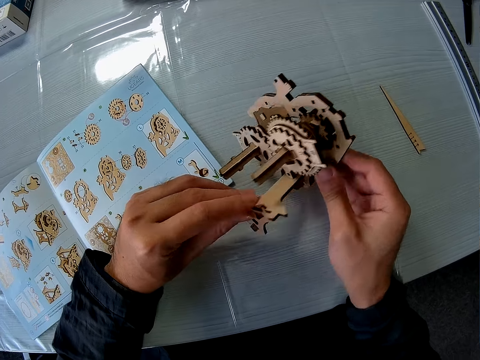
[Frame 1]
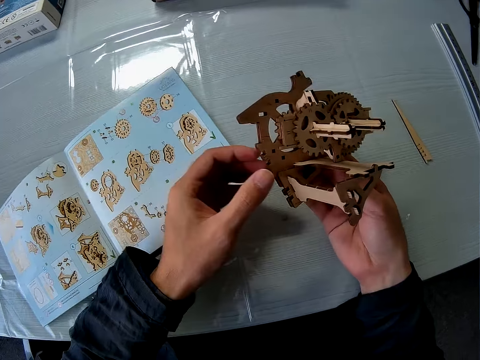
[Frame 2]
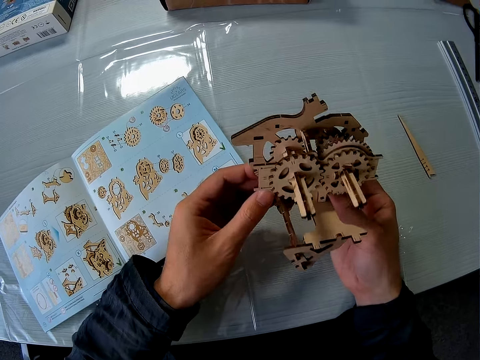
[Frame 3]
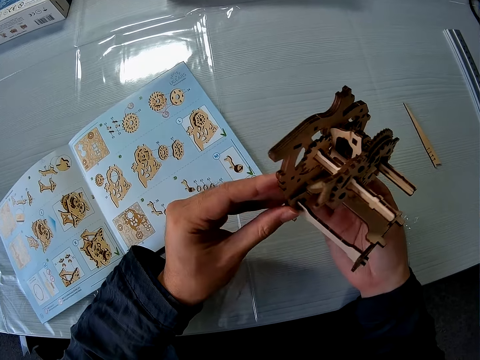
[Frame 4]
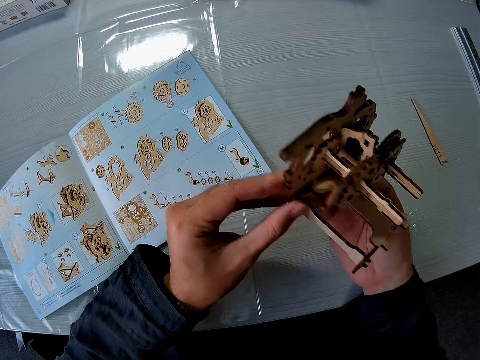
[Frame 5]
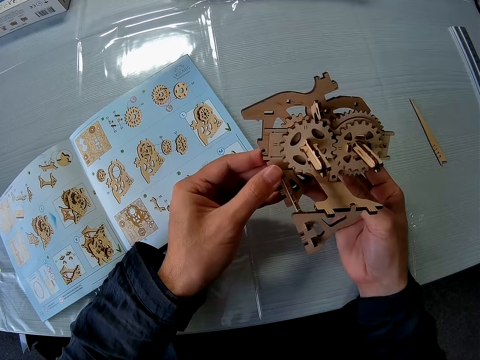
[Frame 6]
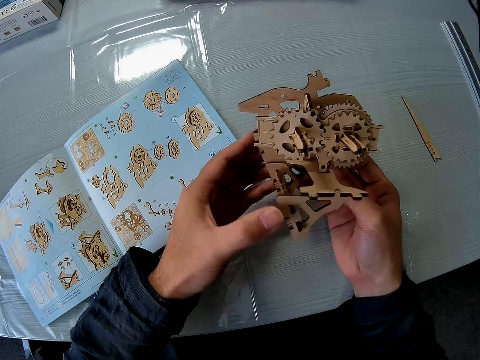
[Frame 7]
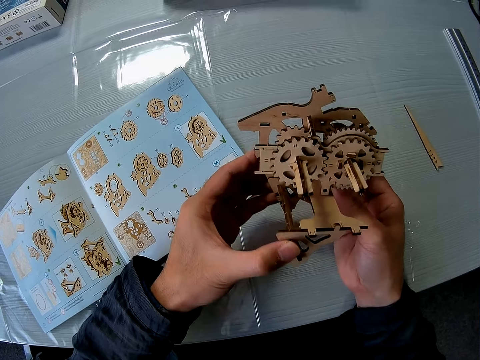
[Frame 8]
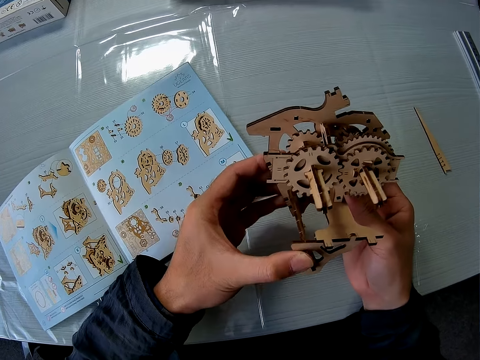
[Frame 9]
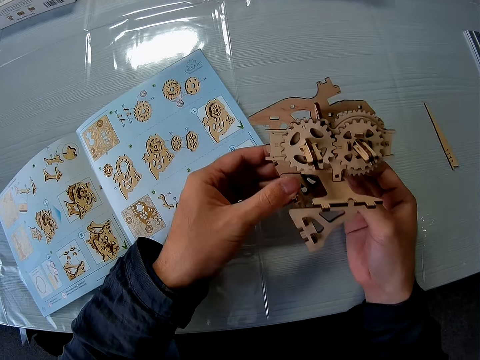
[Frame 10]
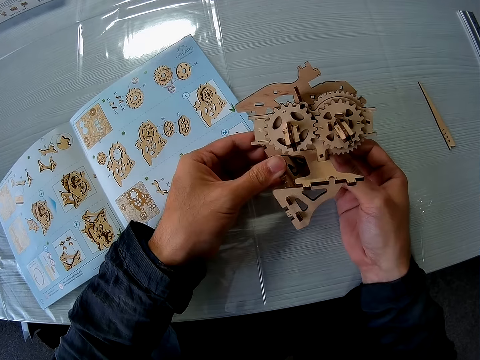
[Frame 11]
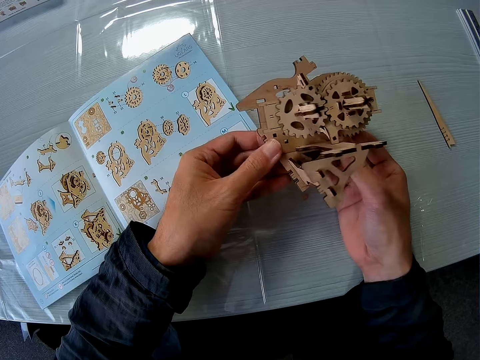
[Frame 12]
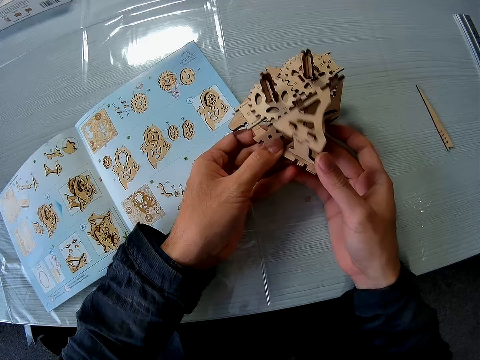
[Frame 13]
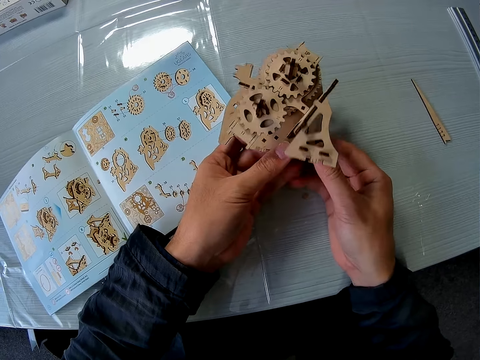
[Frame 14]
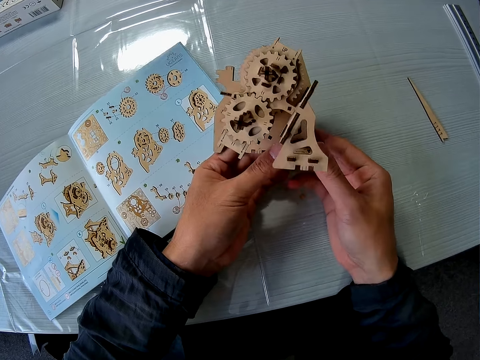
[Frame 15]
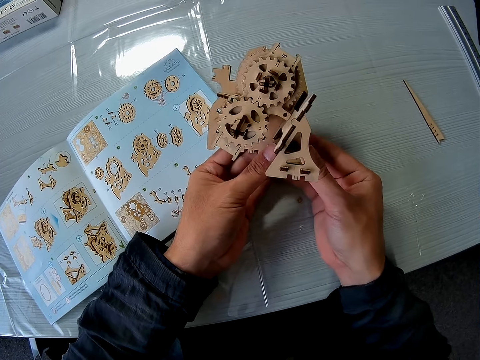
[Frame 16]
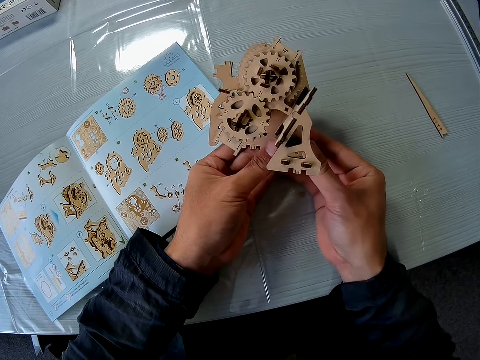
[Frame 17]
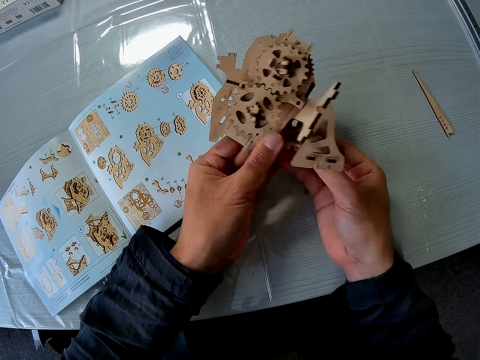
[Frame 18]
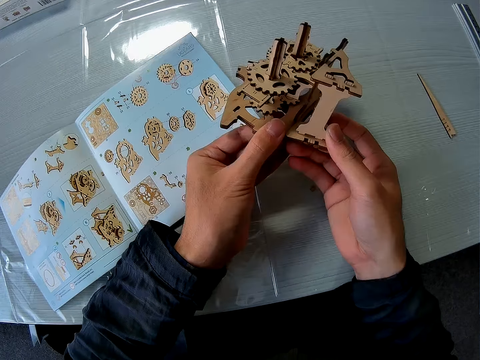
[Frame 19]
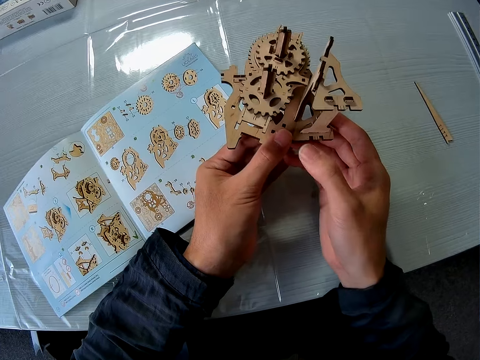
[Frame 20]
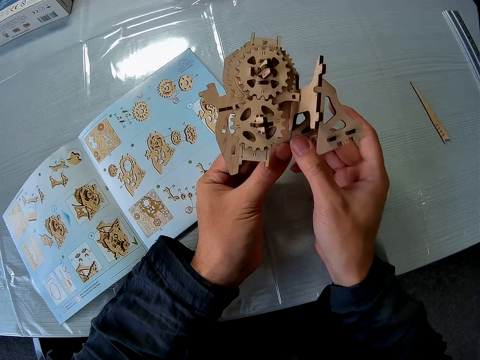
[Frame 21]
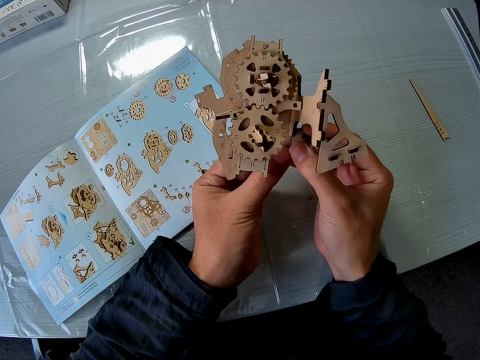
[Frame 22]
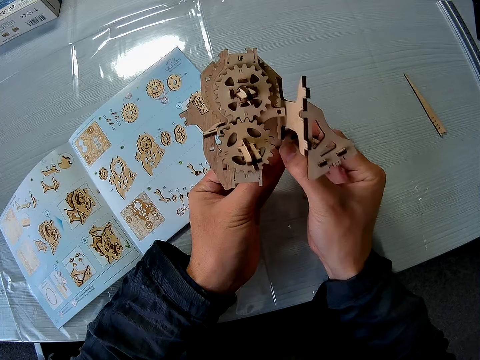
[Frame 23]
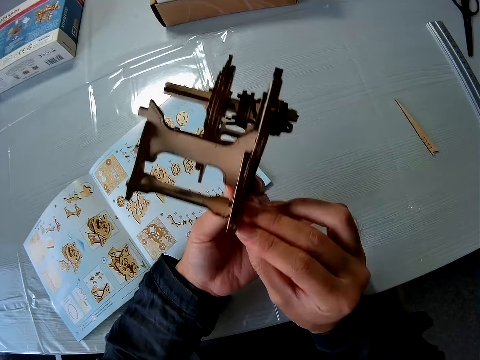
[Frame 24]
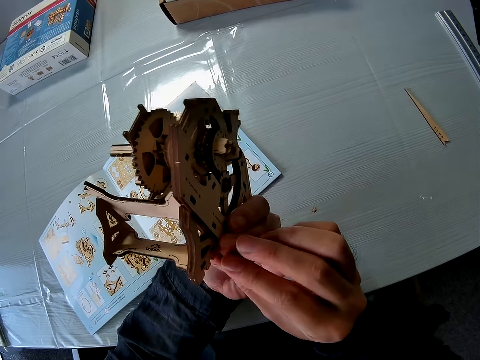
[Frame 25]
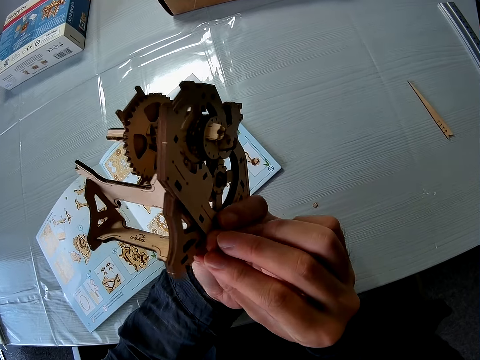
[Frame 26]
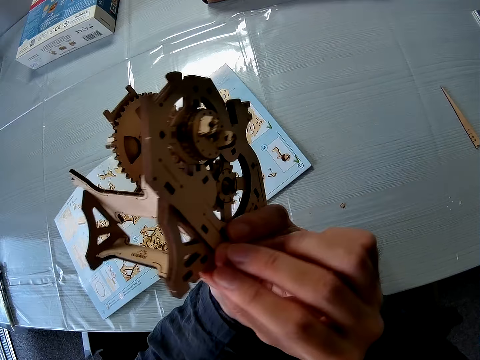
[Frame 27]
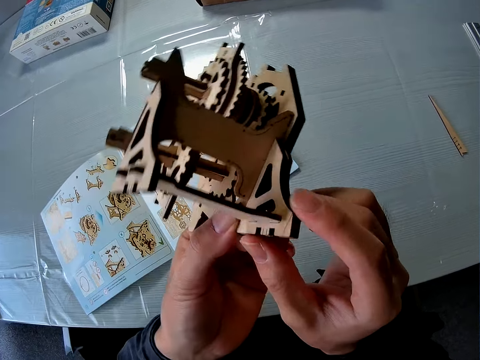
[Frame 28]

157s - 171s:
The camera wearer carries the gearbox. They raise the mechanical model briefly with both hands. They examine the mechanical model with both hands. They turn the gearbox. They hold the gearbox. They fix the gearbox. They turn the gearbox.

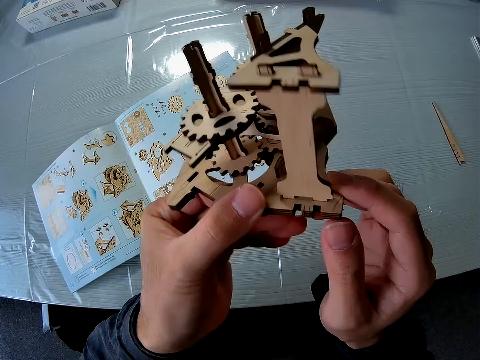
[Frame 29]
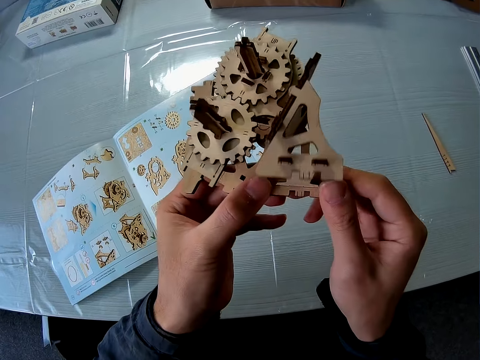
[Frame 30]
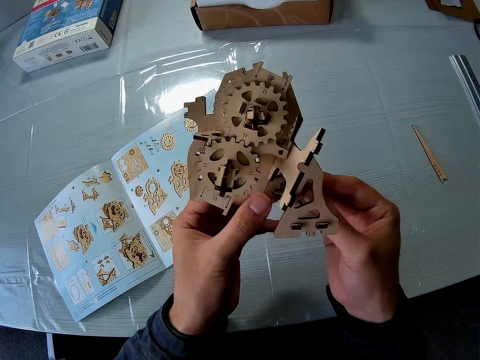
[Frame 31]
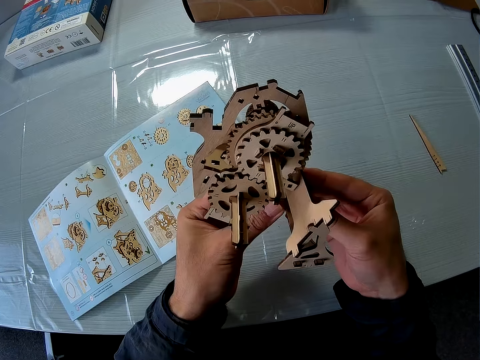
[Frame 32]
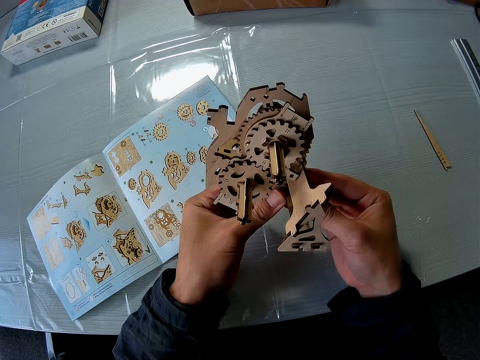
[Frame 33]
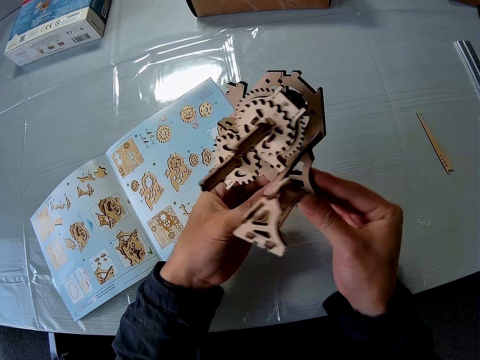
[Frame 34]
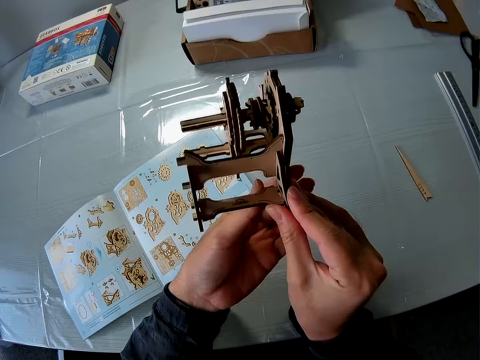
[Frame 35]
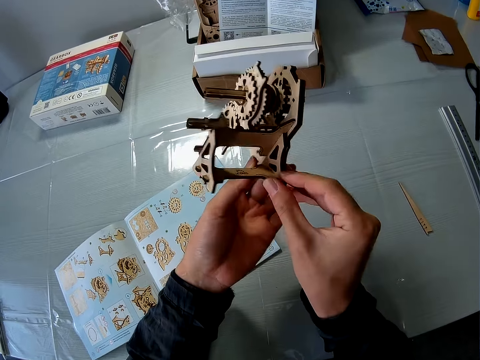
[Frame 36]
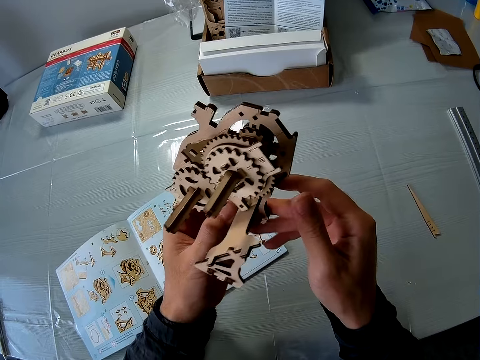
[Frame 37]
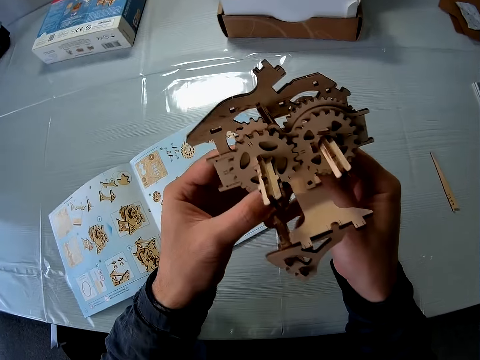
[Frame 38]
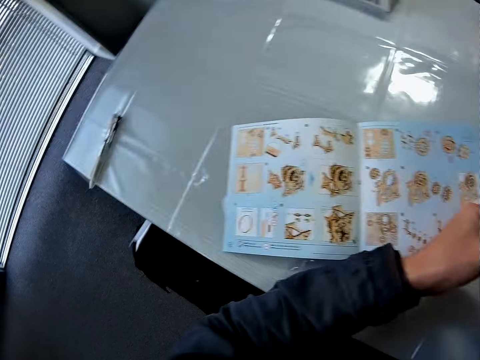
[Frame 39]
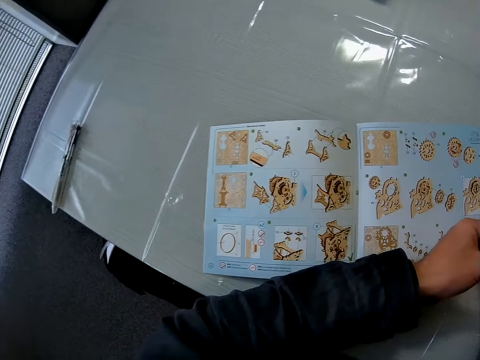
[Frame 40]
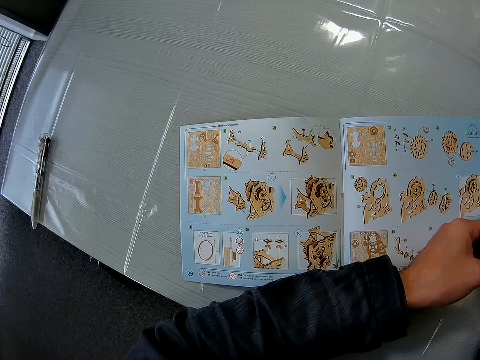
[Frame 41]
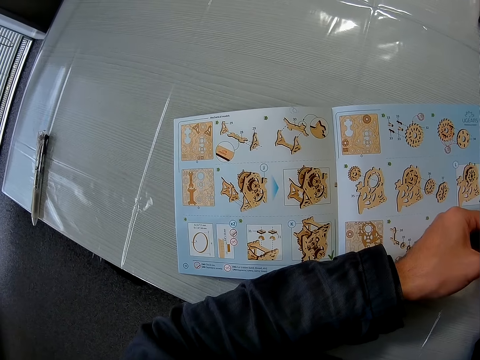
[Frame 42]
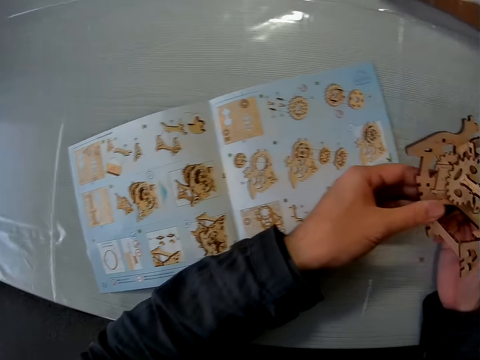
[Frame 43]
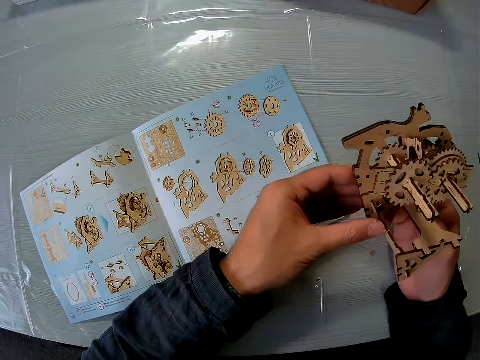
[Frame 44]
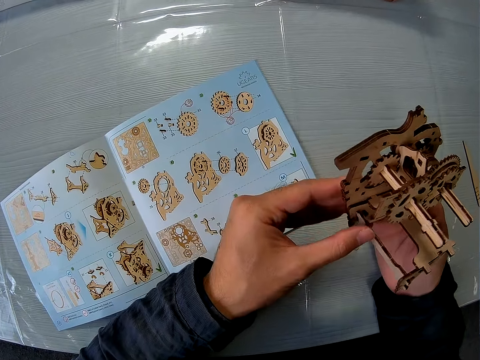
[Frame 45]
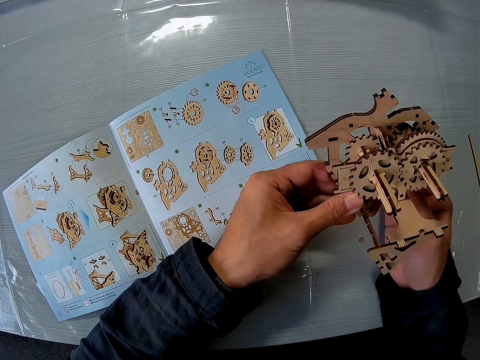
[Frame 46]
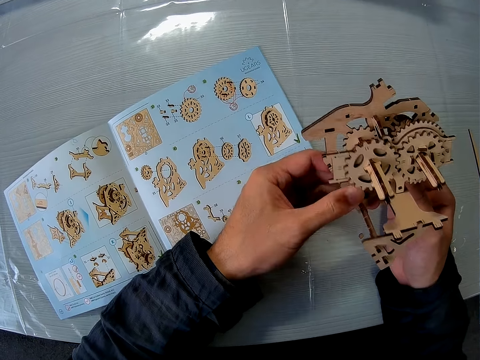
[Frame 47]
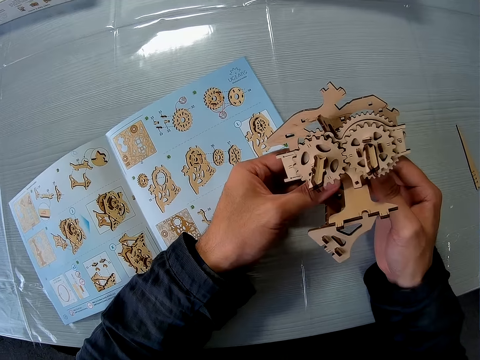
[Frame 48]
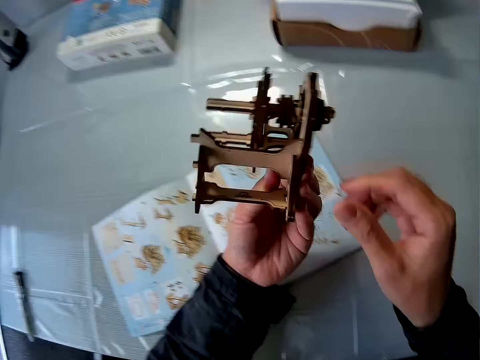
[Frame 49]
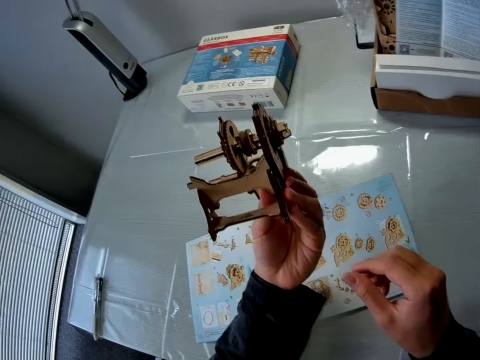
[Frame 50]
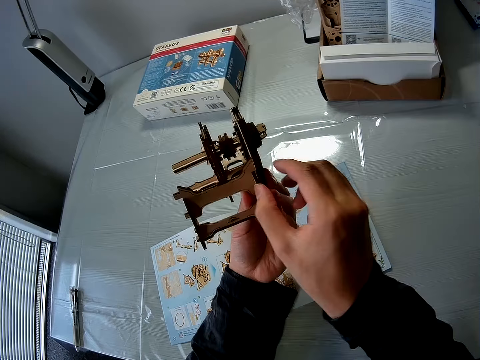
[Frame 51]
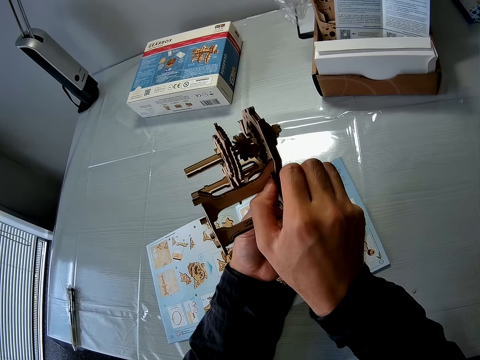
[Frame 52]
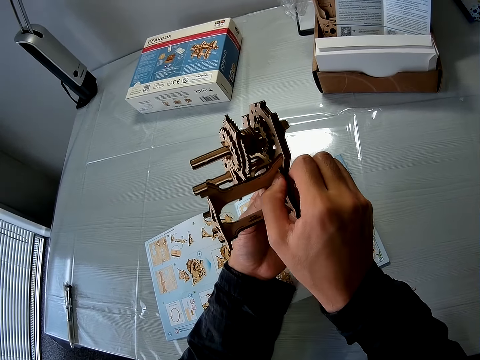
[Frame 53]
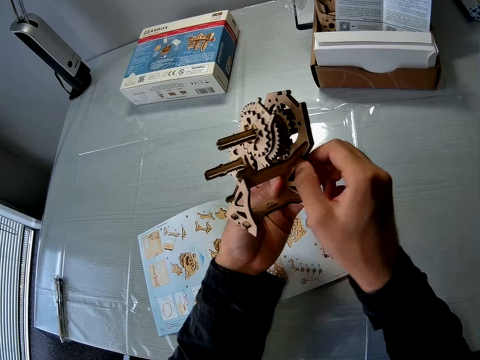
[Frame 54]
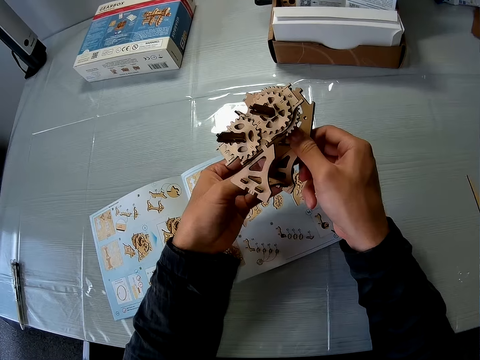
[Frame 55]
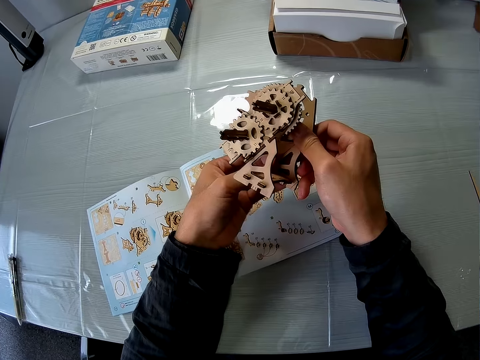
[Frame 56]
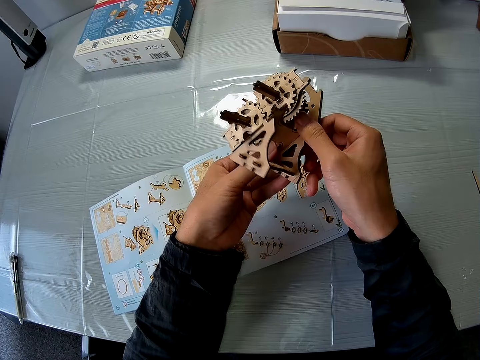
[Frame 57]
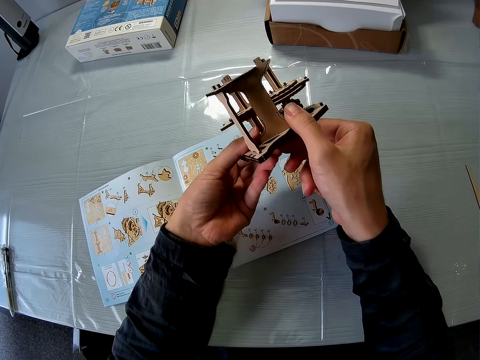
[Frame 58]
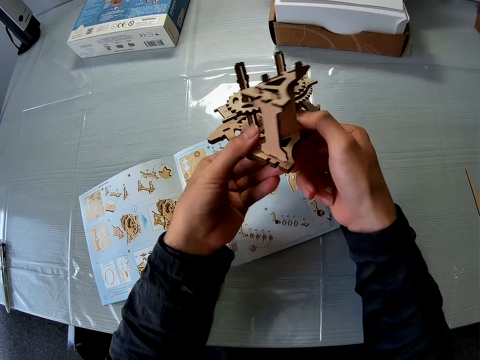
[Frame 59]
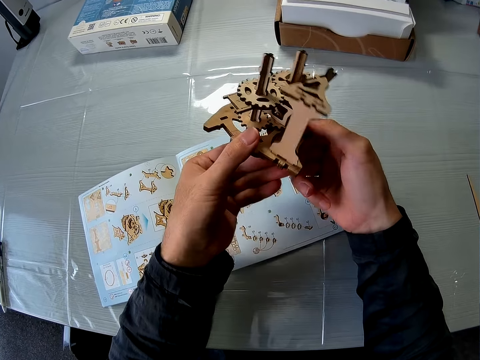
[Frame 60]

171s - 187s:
The camera wearer fixes a gearbox. He turns the gearbox. He holds the gearbox. He looks towards the instruction manual. He examines the mechanical model with both hands. He fixes the gearbox. He passes the mechanical model to his left hand. He turns the gearbox. He holds the gearbox. He examines the mechanical model with both hands. He turns the gearbox. He fixes the gearbox. He turns the gearbox.
